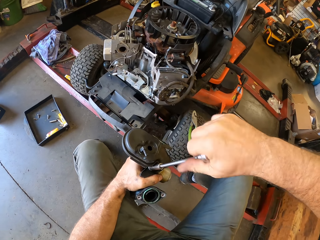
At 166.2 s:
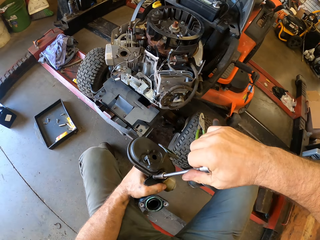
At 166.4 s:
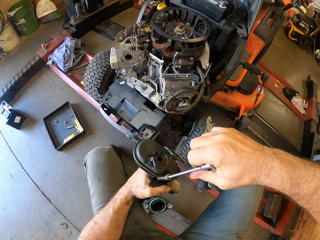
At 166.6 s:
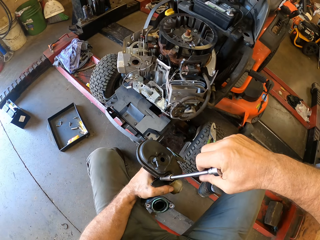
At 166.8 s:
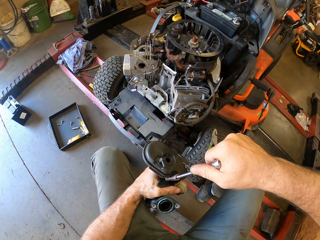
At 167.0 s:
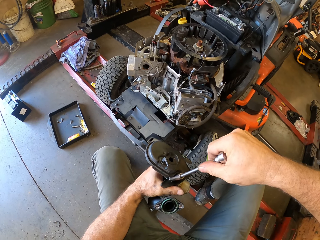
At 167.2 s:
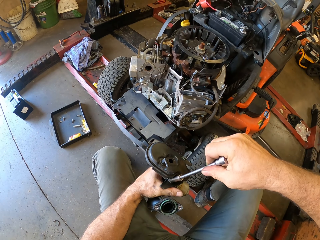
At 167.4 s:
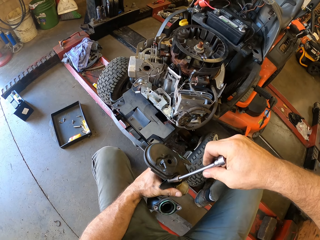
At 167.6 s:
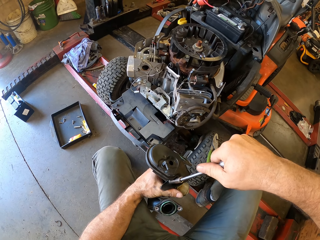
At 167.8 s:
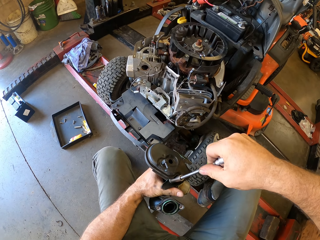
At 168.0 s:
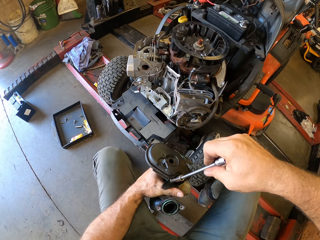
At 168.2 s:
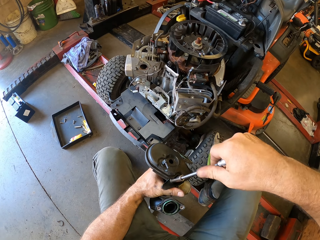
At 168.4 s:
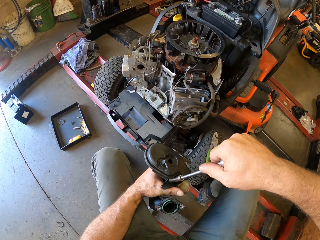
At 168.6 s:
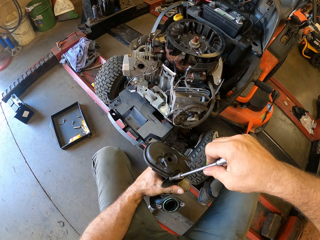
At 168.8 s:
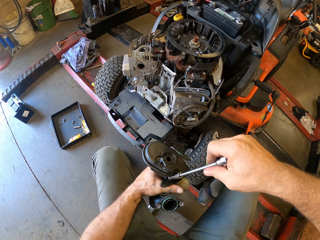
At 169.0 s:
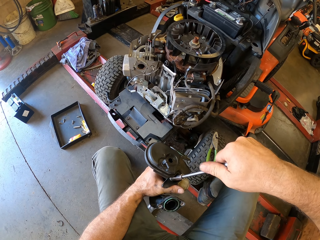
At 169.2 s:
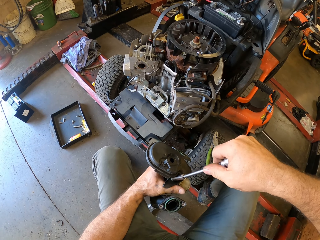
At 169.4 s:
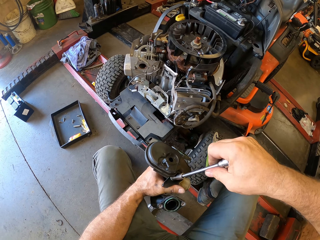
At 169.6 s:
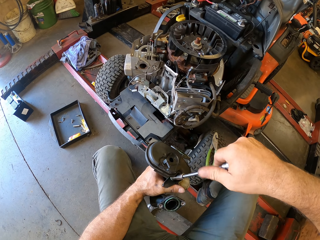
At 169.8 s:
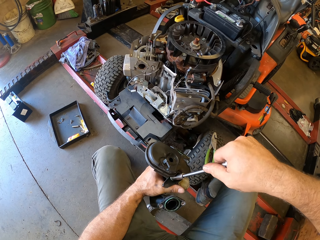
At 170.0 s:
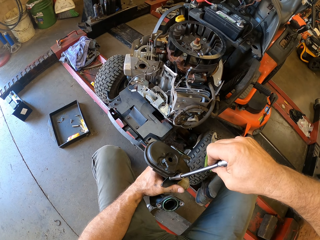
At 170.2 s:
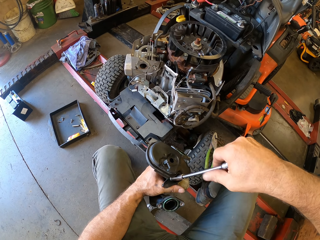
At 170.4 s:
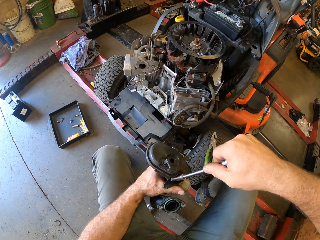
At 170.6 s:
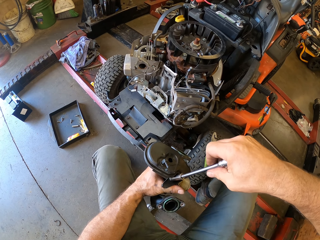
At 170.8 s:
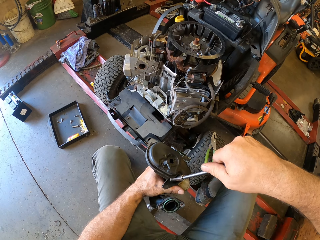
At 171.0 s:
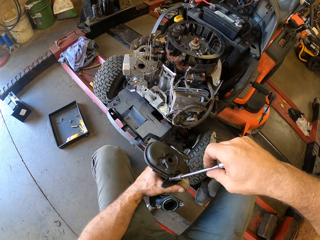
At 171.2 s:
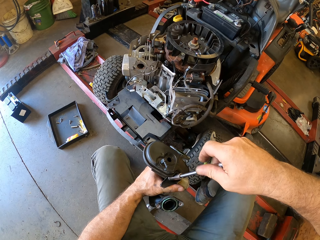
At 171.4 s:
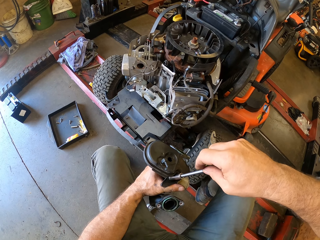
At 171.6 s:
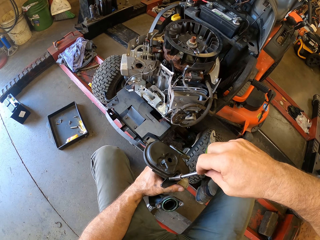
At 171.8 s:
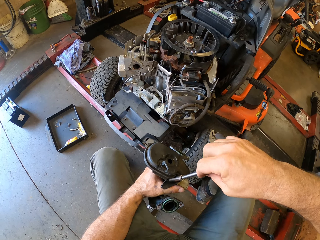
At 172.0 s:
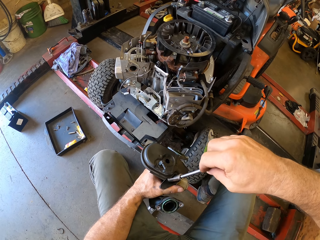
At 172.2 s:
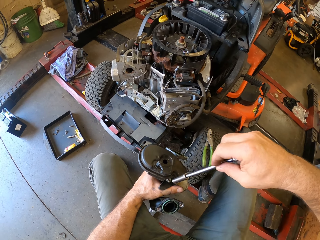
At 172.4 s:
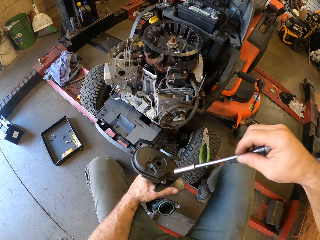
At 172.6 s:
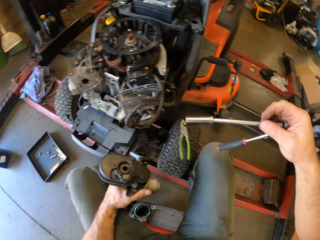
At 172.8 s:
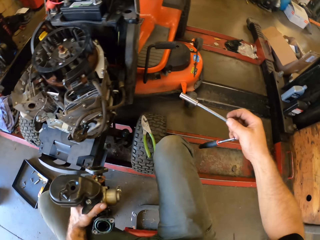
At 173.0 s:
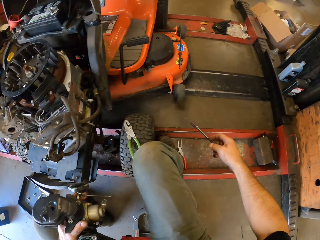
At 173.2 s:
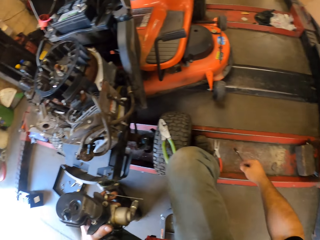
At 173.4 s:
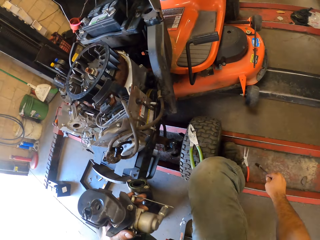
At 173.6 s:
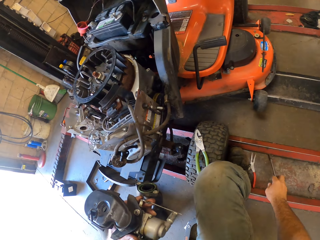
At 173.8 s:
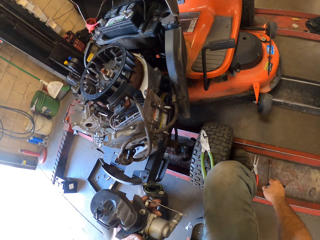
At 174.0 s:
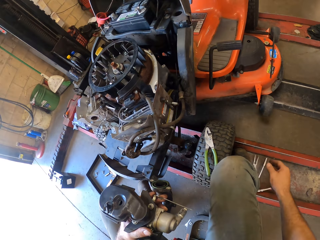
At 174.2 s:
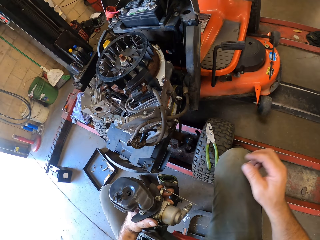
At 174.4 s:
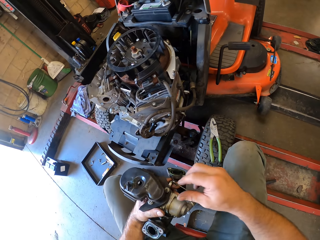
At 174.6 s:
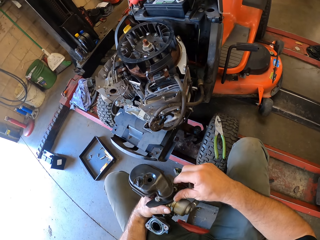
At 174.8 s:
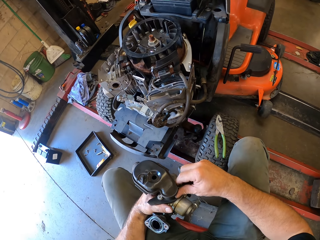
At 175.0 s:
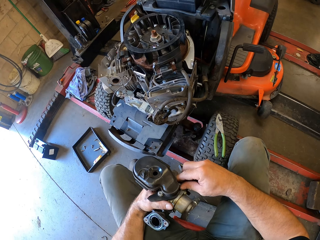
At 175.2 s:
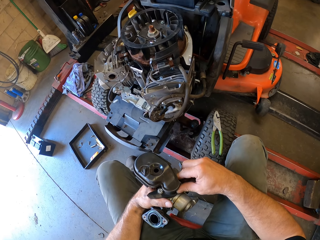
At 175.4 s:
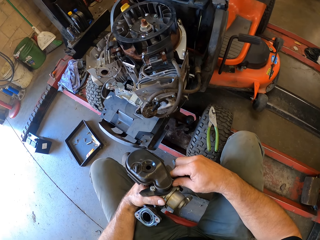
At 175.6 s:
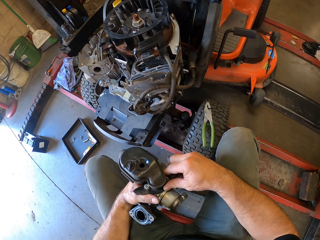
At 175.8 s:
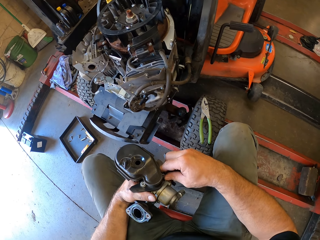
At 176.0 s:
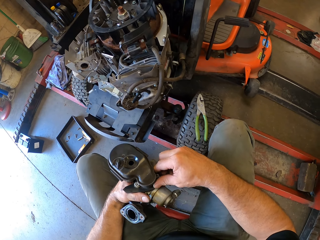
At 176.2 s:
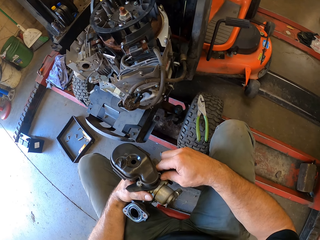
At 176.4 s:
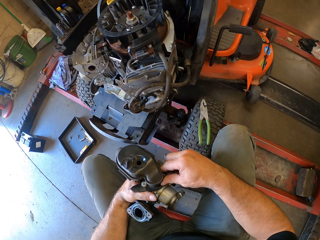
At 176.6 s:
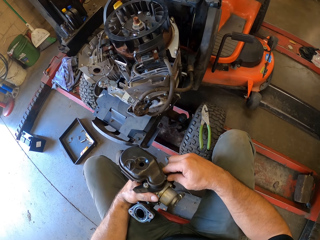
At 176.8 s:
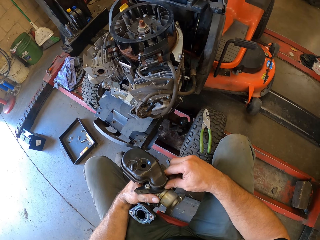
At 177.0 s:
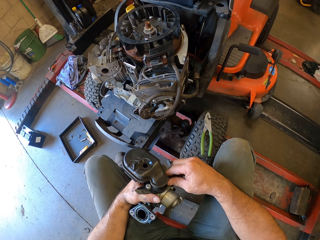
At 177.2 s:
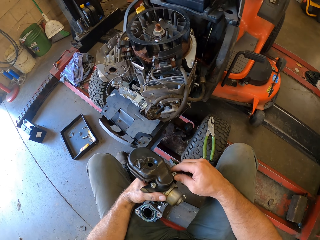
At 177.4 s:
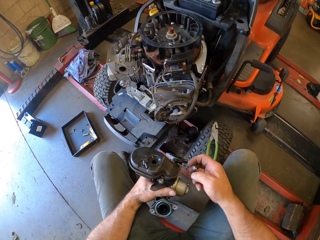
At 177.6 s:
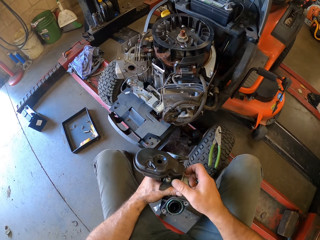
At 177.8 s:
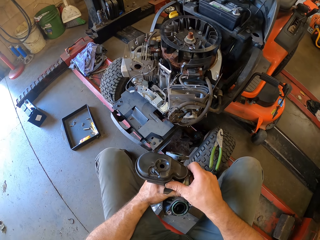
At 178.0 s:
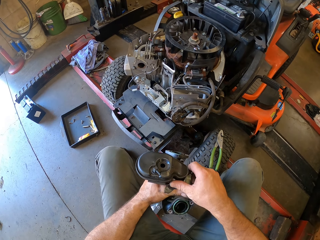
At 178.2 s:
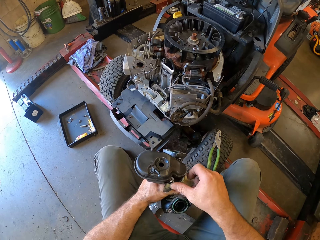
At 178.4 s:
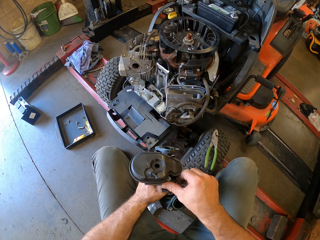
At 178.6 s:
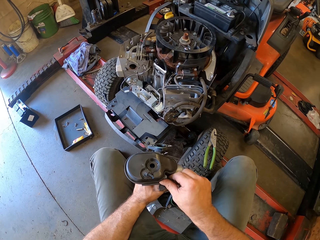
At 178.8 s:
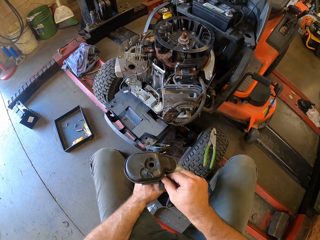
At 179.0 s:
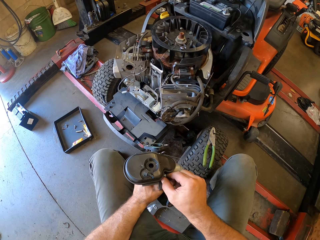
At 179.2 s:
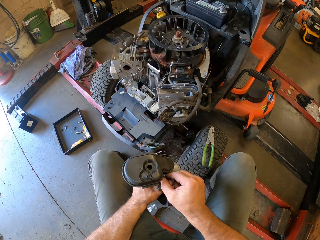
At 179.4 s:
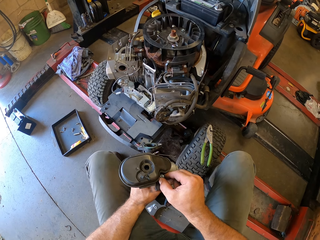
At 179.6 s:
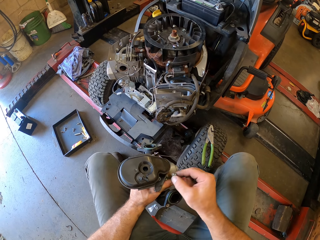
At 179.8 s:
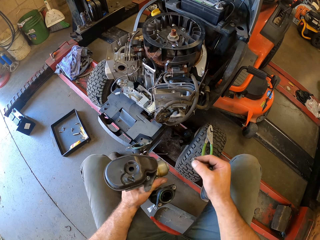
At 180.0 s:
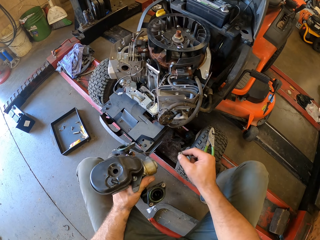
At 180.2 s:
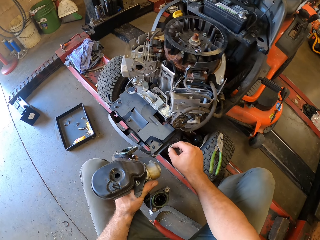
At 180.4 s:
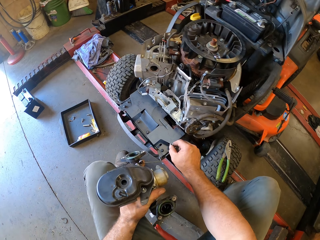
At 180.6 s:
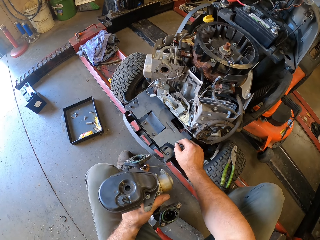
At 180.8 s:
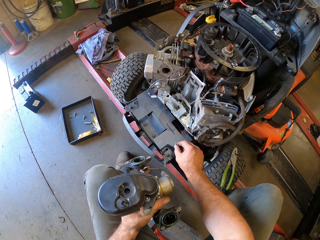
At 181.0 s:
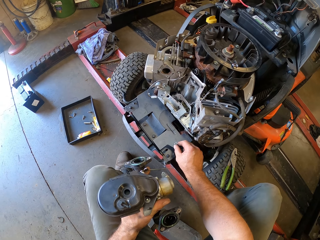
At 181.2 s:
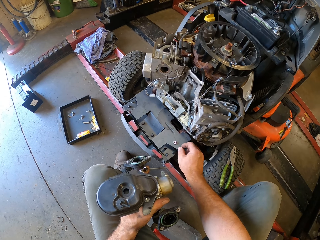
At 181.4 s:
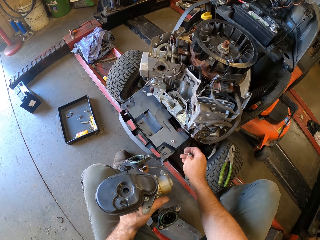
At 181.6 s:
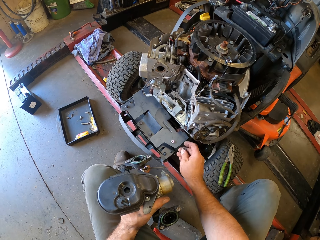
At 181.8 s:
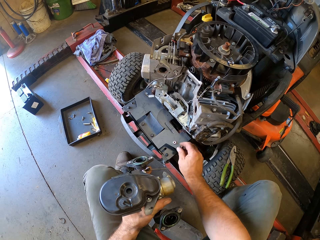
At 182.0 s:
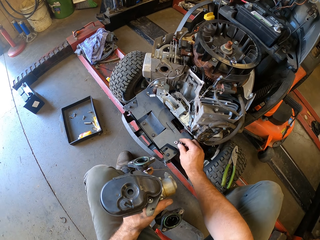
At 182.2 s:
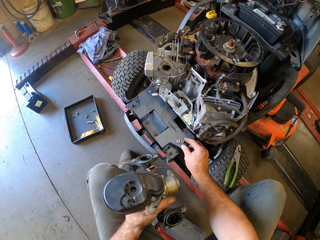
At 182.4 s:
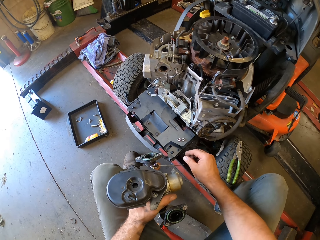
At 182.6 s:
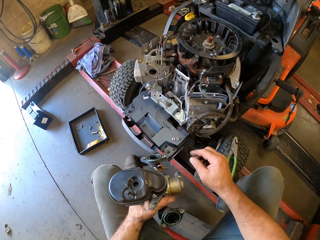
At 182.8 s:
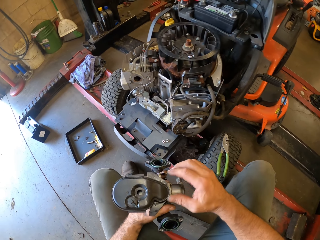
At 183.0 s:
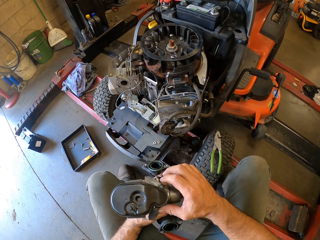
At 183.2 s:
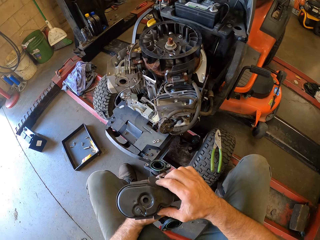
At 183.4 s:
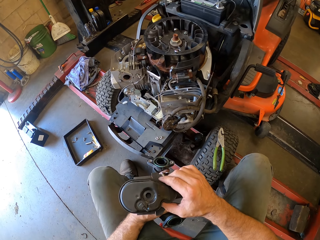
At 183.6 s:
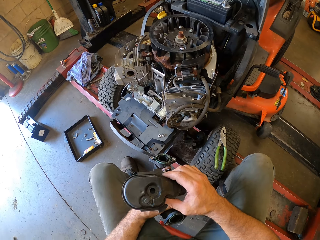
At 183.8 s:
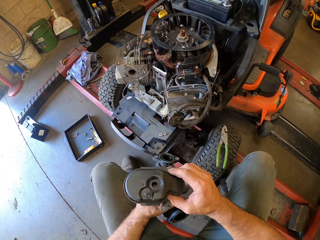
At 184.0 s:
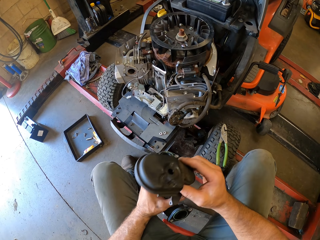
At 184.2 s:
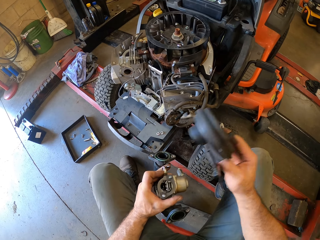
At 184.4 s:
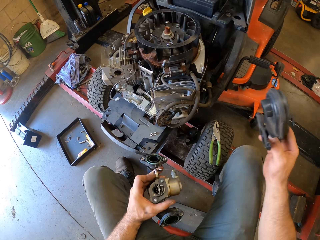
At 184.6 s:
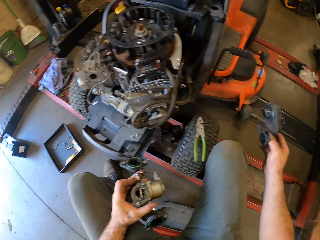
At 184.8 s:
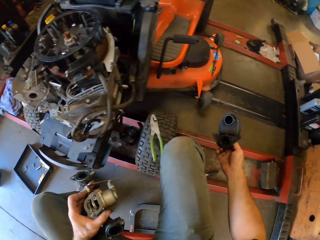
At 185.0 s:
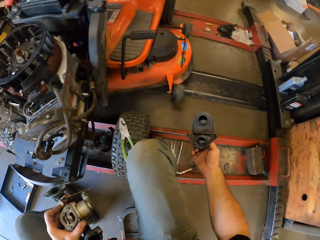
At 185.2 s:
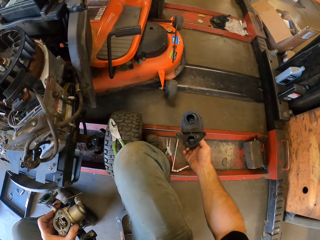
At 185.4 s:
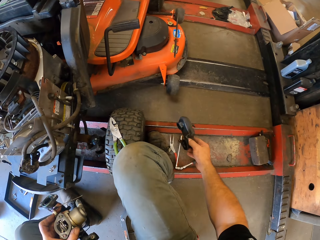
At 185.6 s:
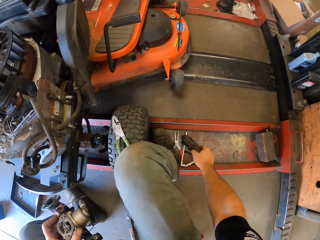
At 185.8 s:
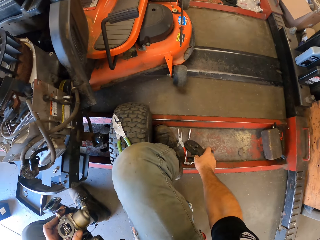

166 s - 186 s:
The camera wearer drops the wrench on the platform. He removes the screw with his right hand. He loosens the nuts by hand. He removes another screw with his right hand. He drops the screws on the lawn mower's deck. He removes a part of the engine's pipe with his right hand. He opens up something. He drops the part of the engine's pipe on the platform.

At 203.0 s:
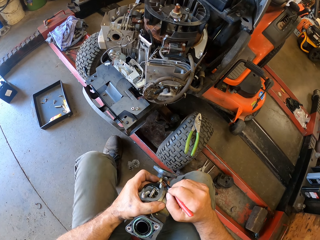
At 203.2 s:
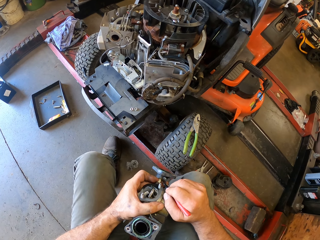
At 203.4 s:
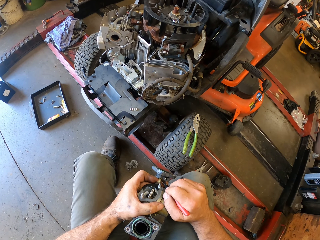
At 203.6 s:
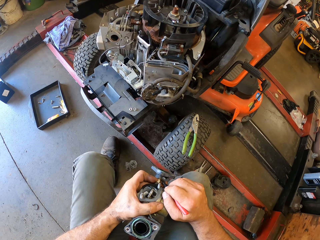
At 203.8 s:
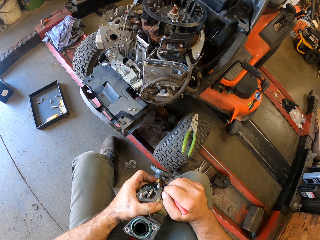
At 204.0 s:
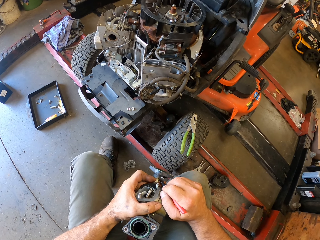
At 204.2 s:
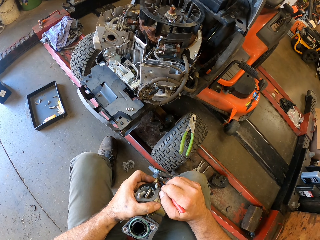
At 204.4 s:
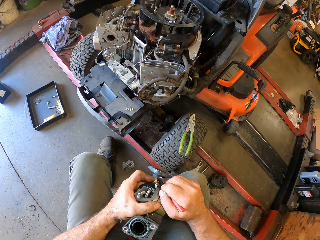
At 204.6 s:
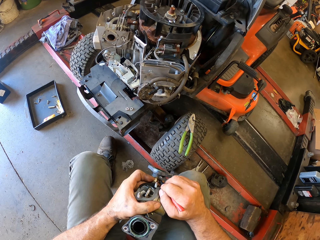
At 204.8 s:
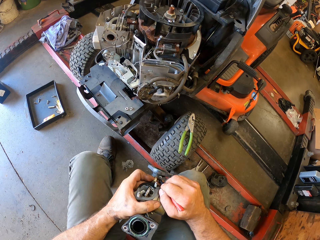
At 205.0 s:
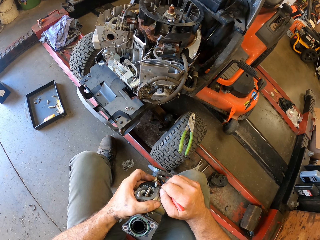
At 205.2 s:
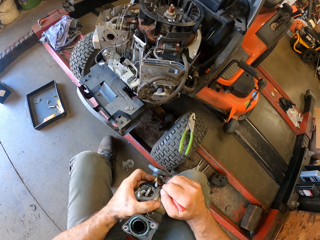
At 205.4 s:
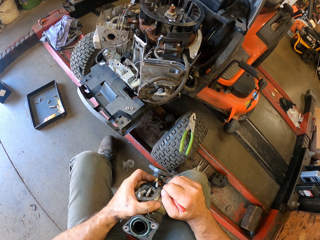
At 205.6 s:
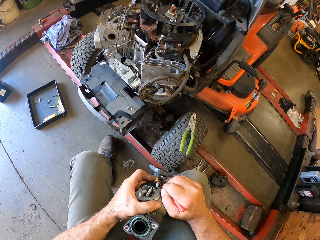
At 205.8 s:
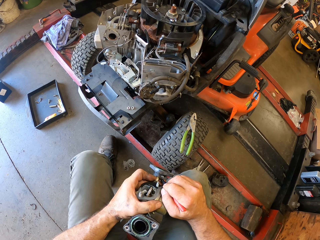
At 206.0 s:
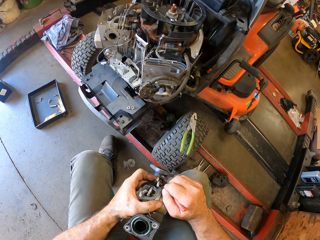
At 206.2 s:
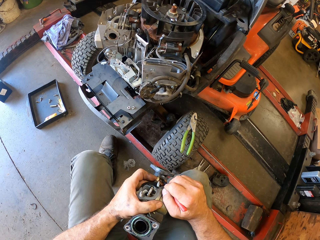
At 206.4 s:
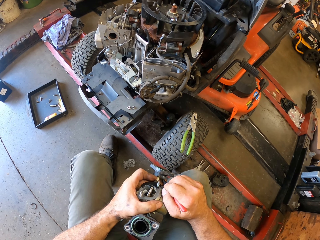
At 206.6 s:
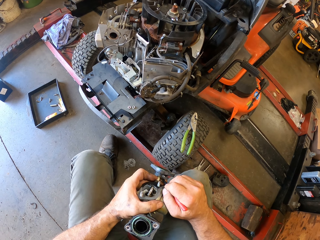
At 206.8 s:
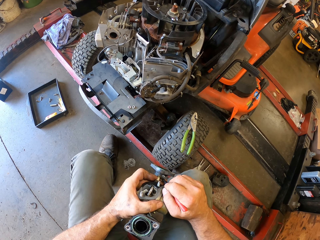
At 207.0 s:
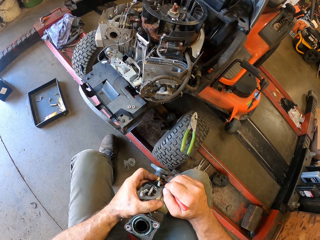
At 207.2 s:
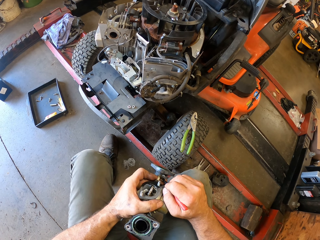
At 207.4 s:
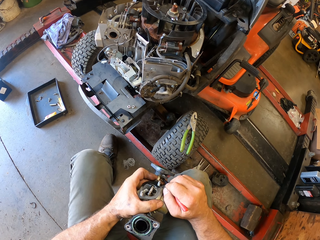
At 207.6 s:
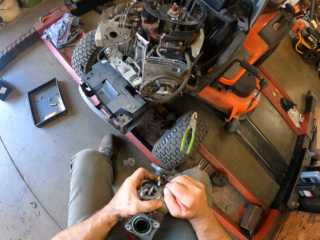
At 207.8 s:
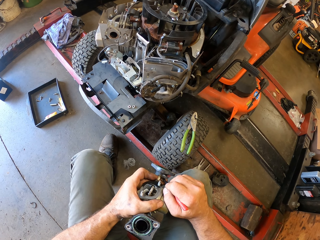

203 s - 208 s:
The camera wearer uses the pen on something.
